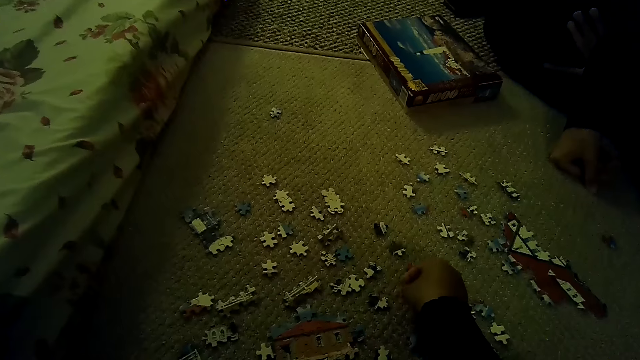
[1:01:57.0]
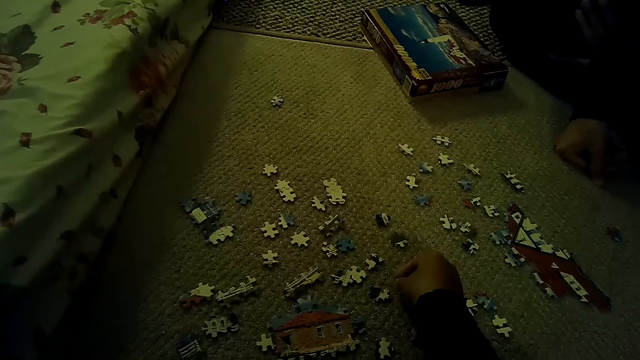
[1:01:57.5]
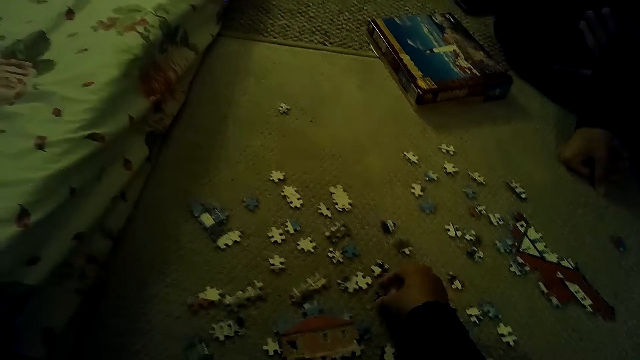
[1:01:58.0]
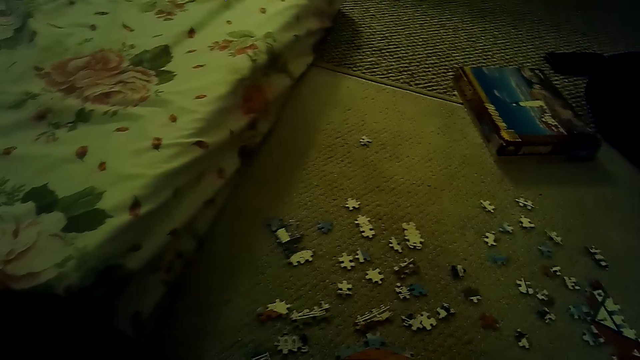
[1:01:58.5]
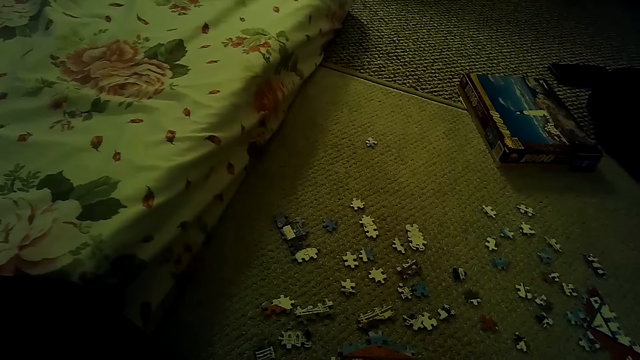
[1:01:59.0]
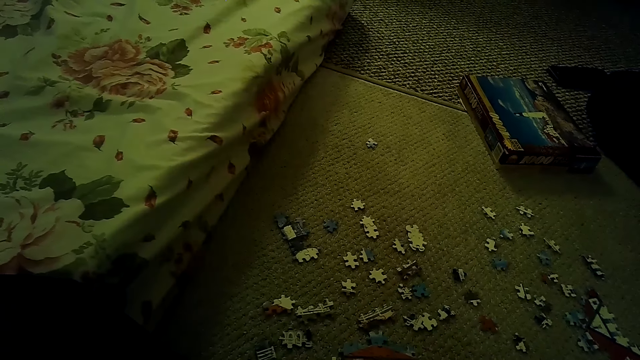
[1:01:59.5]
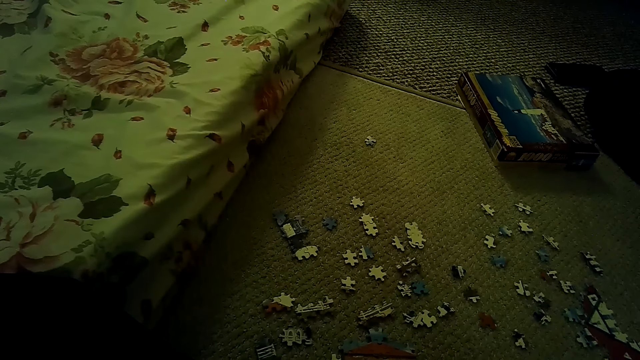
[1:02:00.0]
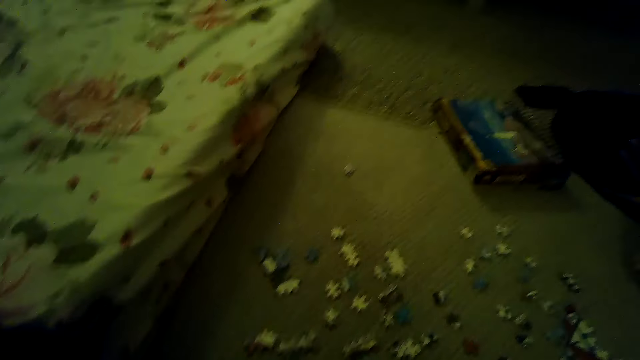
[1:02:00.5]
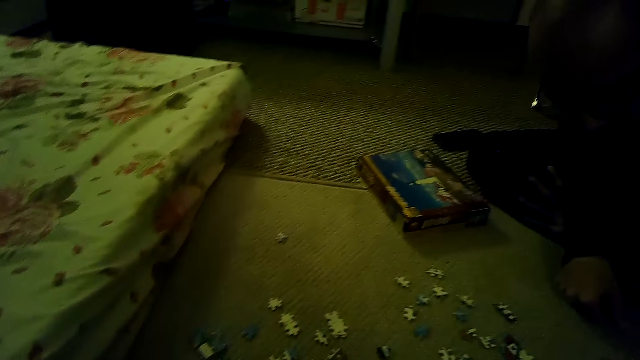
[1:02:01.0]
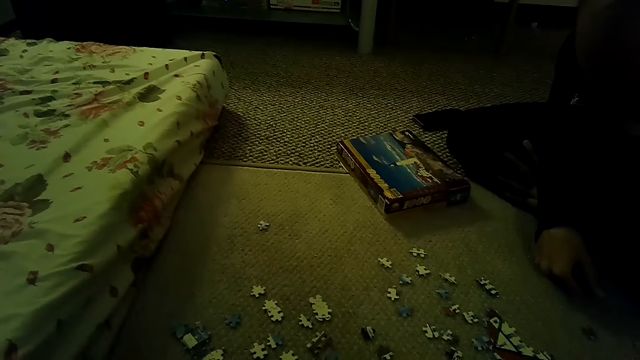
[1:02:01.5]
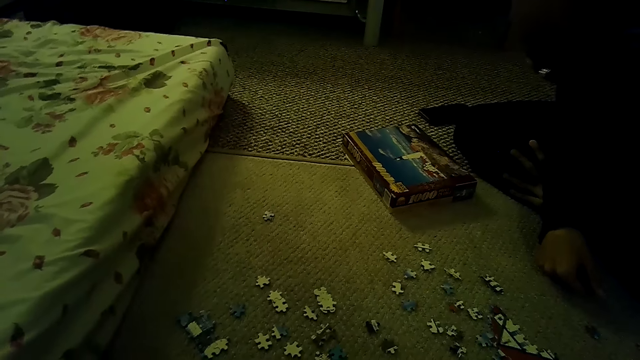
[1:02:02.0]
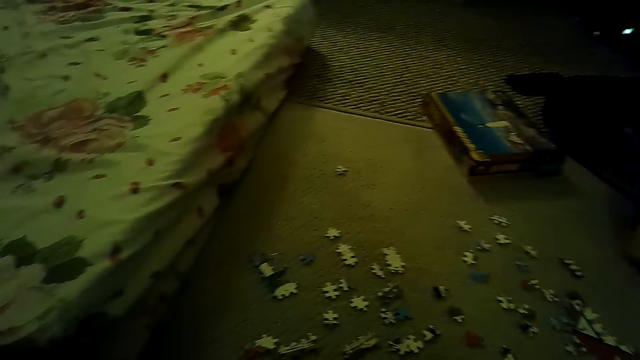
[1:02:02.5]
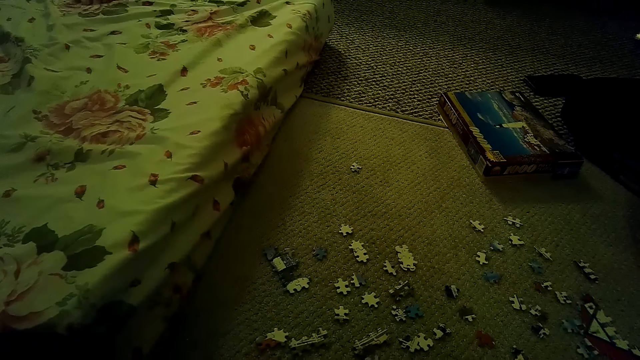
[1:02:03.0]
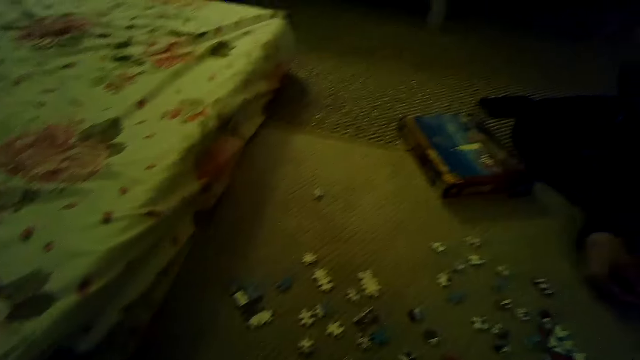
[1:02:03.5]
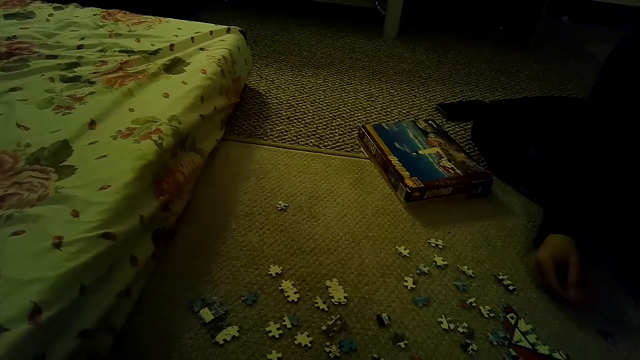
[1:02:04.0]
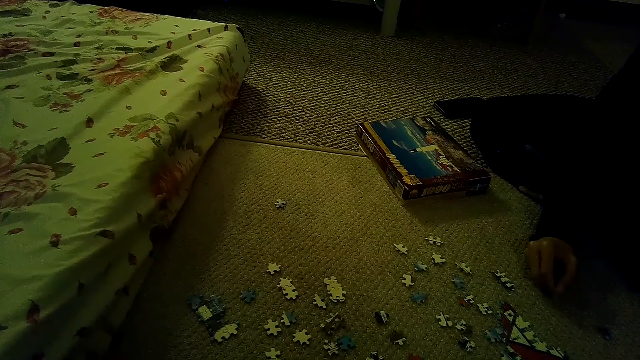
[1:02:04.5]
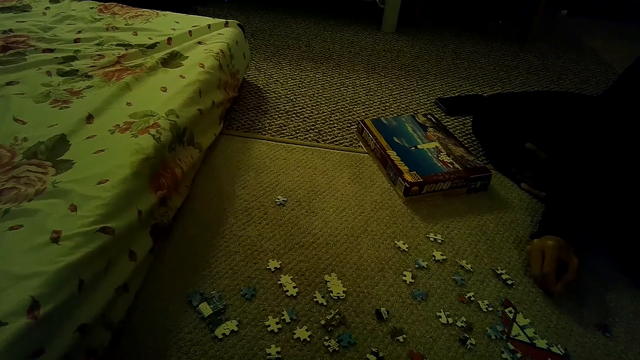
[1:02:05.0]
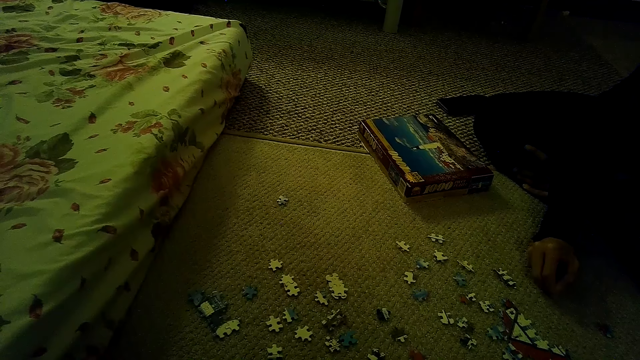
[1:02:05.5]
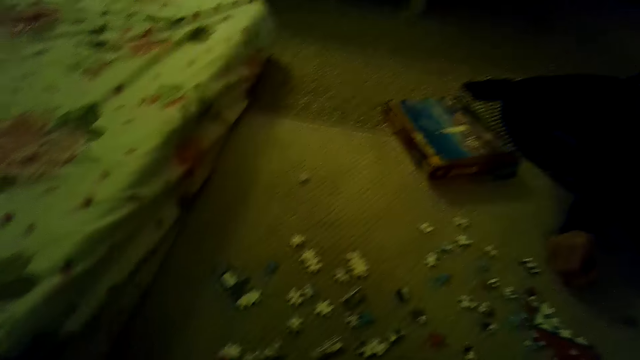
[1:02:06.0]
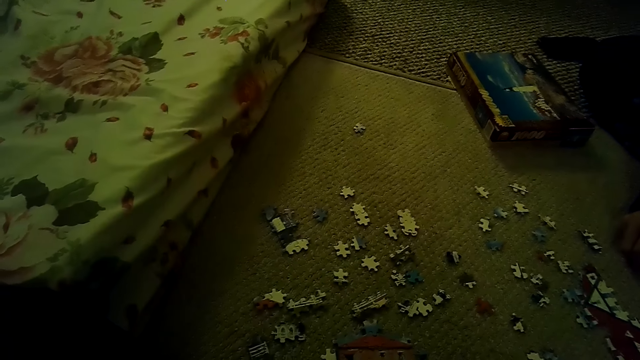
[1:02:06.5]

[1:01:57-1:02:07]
The camera wearer picks the puzzle piece. A person picks the puzzle piece. The person plays the jigsaw puzzle on the floor.

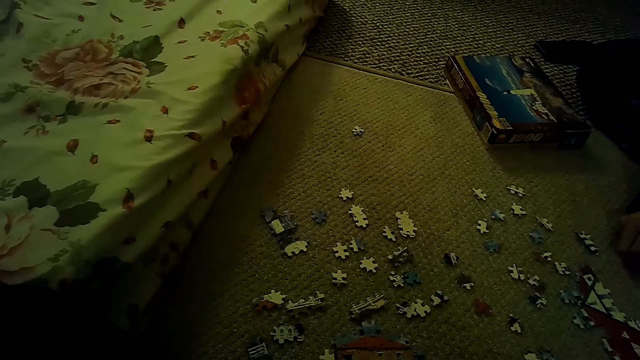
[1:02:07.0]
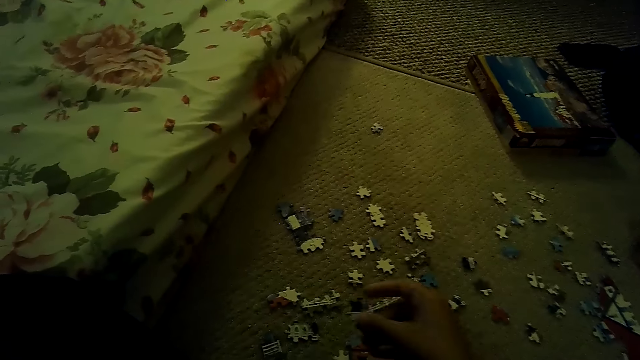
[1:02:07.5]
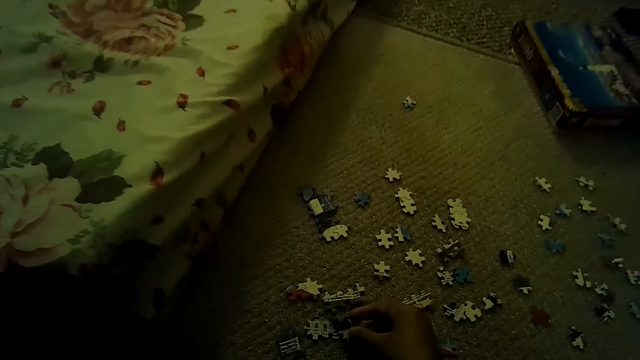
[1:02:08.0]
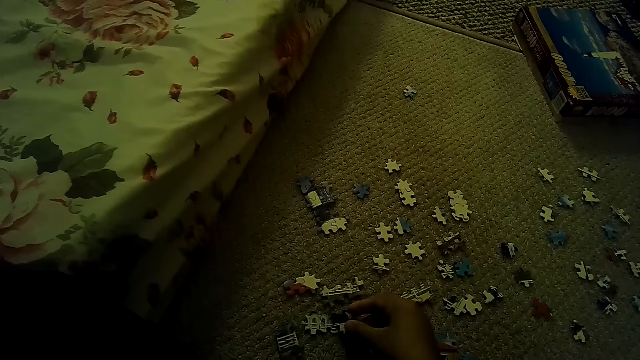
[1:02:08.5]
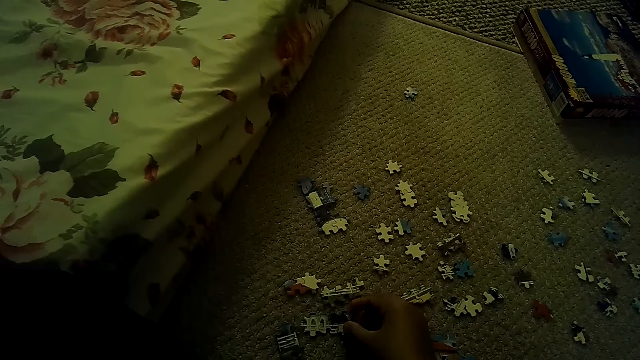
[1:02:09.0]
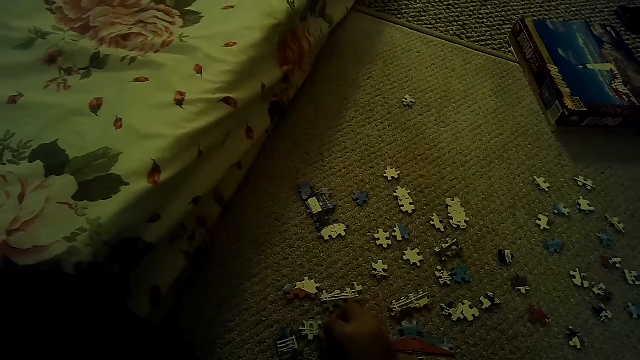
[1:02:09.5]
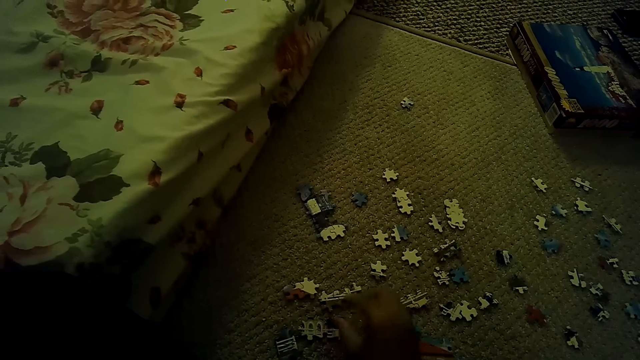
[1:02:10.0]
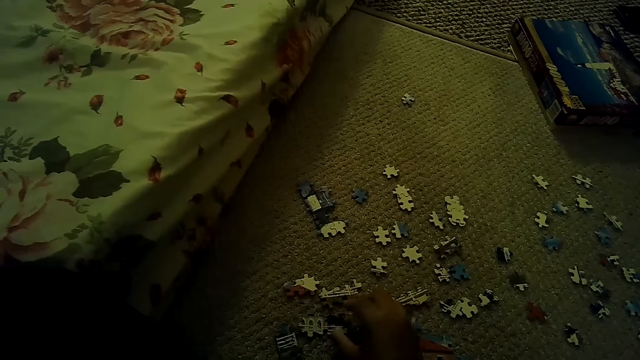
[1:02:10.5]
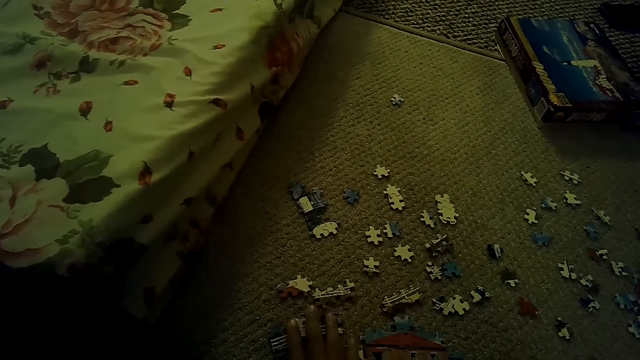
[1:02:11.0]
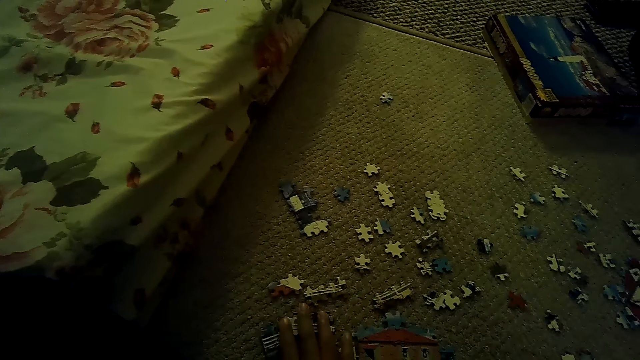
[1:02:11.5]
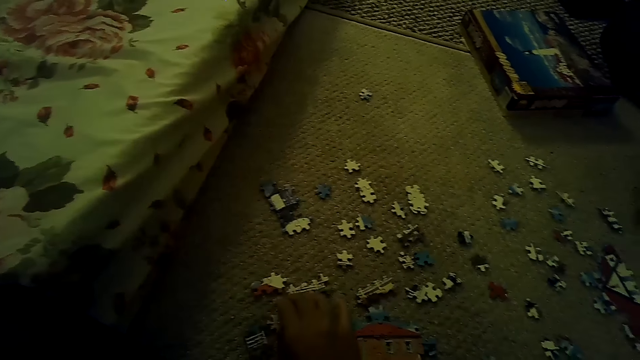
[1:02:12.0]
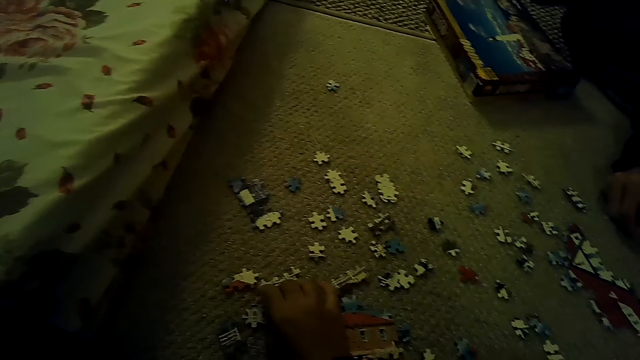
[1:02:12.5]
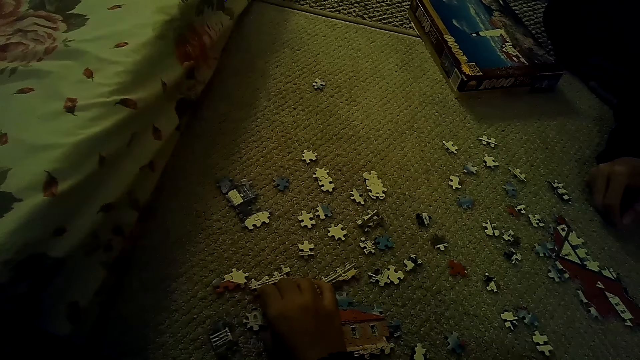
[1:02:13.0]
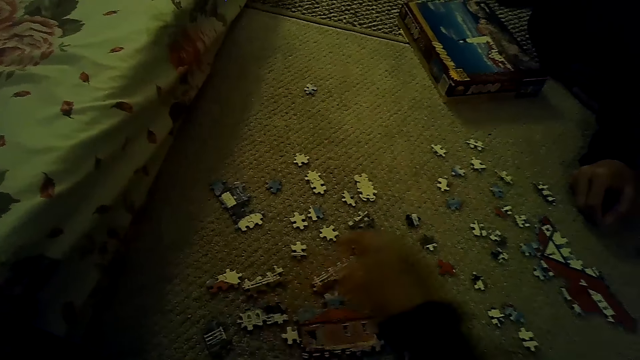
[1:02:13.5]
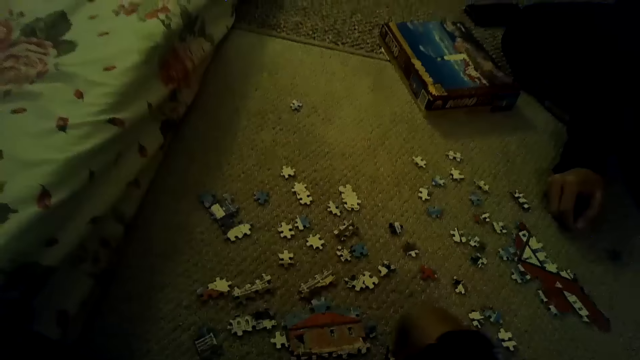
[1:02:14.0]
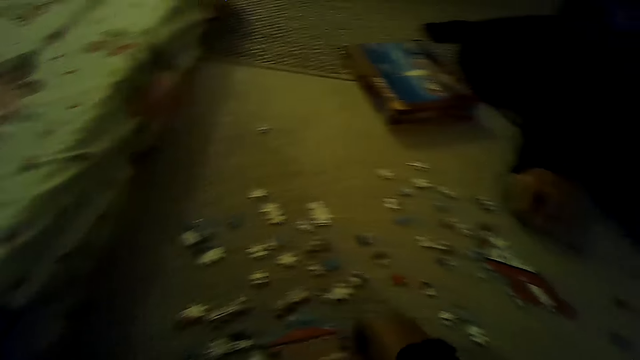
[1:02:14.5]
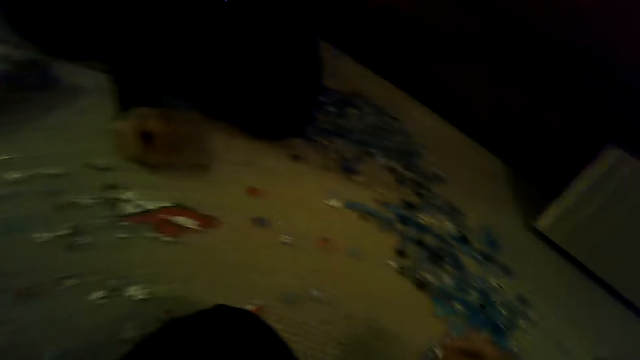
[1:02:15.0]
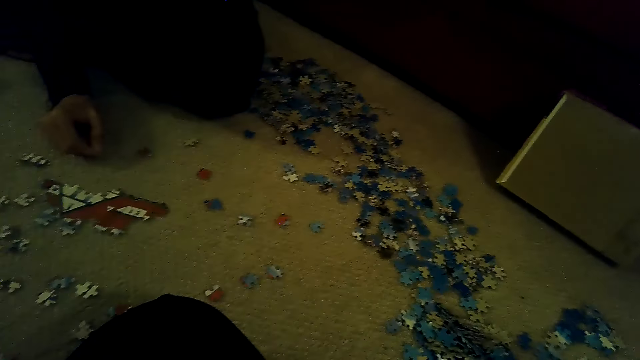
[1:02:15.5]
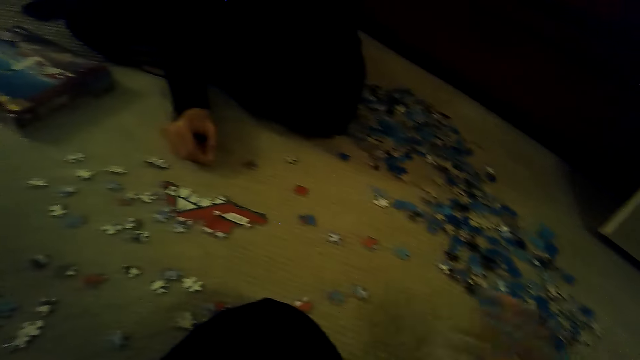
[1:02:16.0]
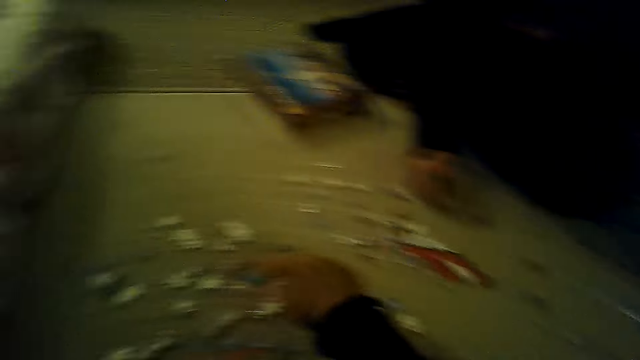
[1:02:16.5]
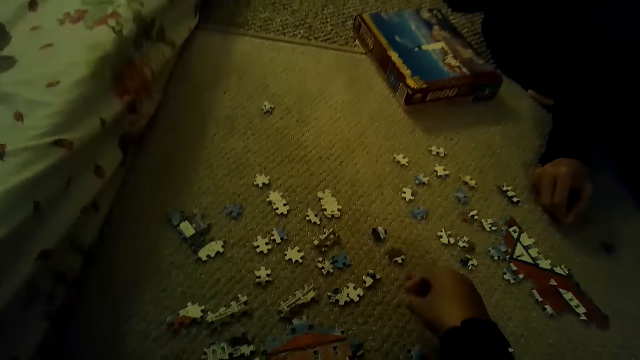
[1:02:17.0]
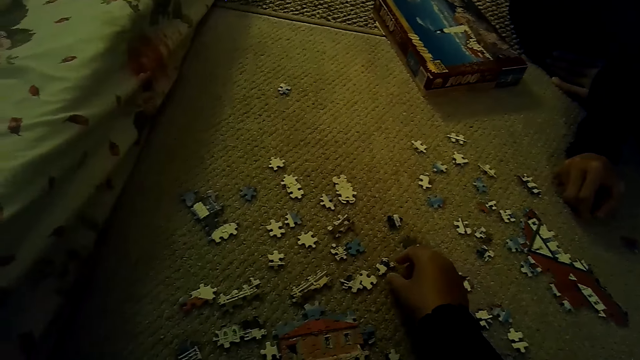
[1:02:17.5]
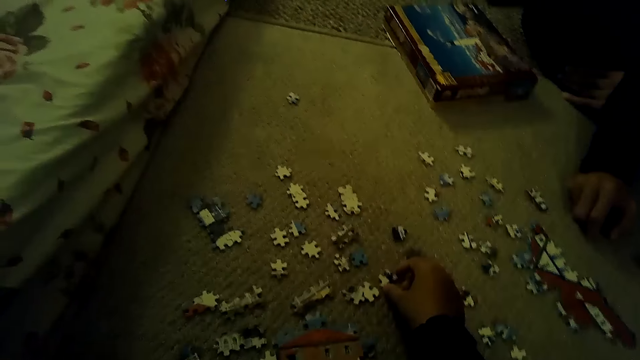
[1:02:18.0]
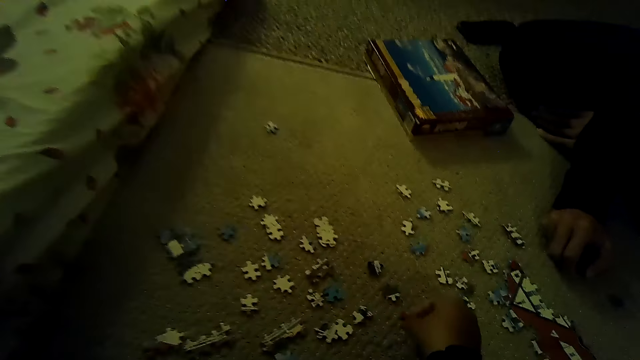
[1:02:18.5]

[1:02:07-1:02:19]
The camera wearer fixes the puzzle piece. They play the jigsaw puzzle on the floor. They hold the puzzle piece. They move the hand.
